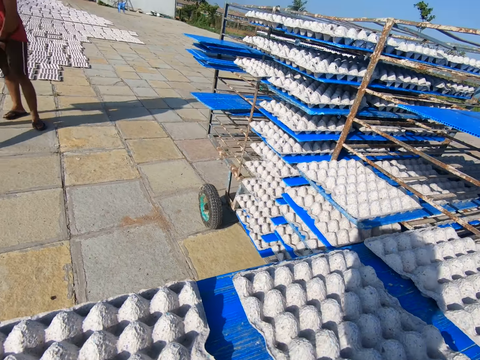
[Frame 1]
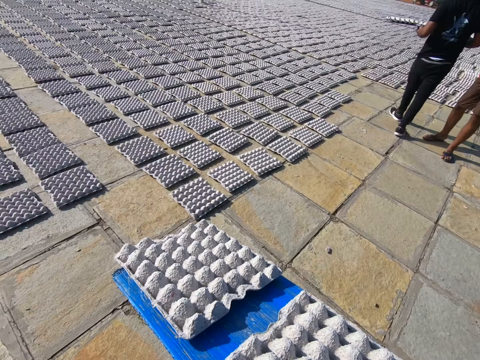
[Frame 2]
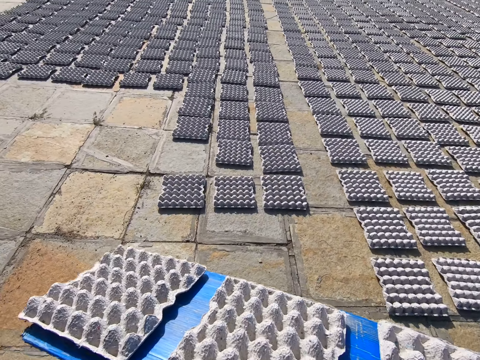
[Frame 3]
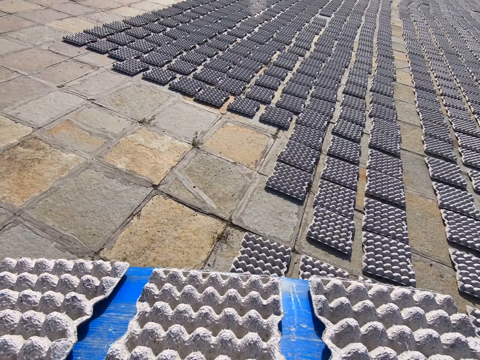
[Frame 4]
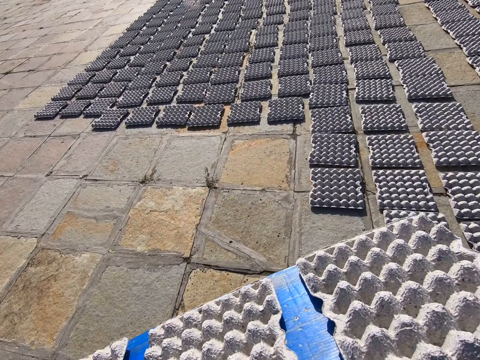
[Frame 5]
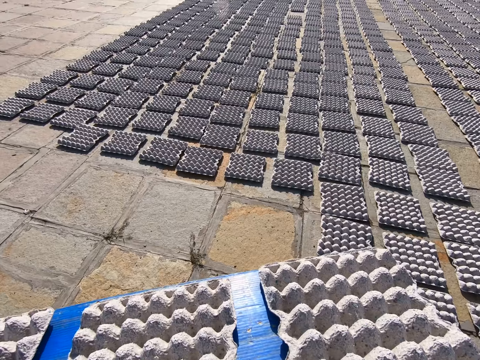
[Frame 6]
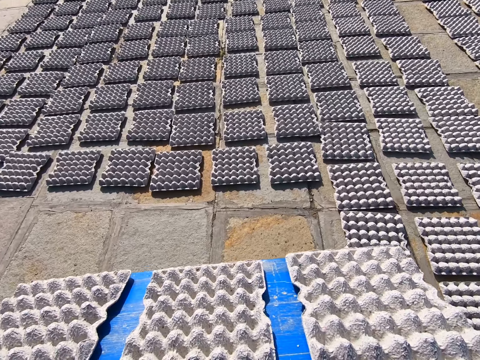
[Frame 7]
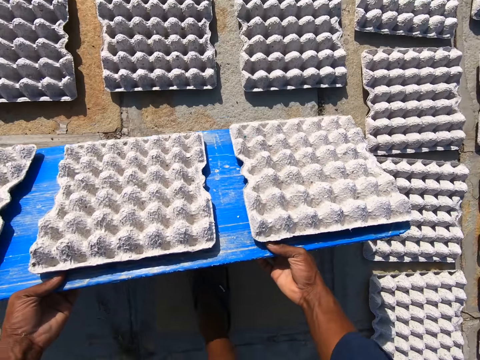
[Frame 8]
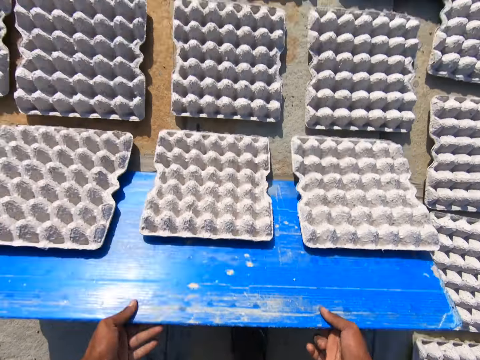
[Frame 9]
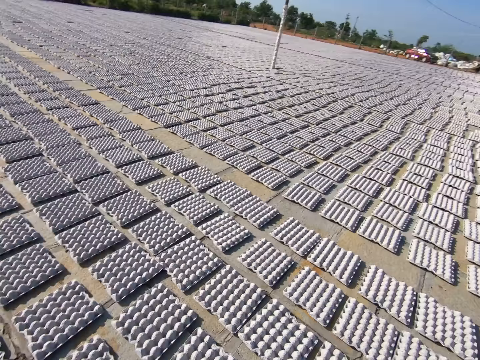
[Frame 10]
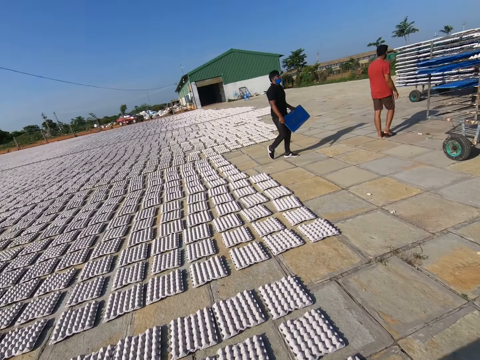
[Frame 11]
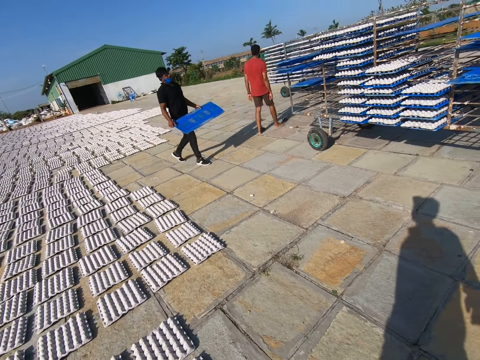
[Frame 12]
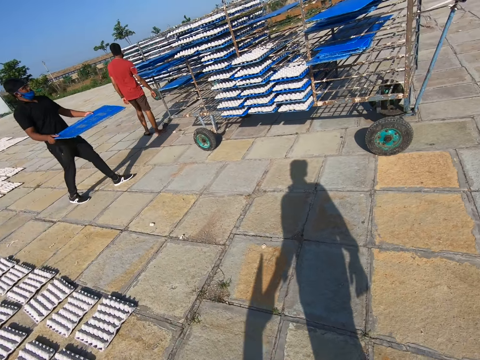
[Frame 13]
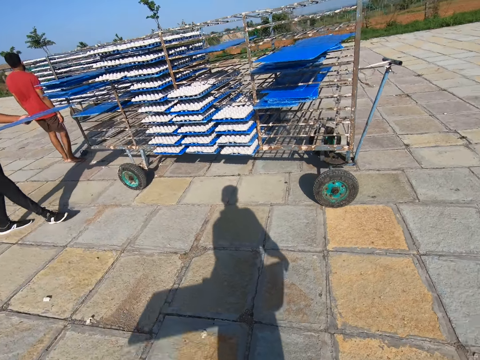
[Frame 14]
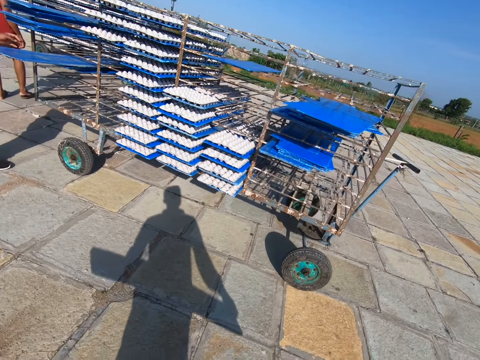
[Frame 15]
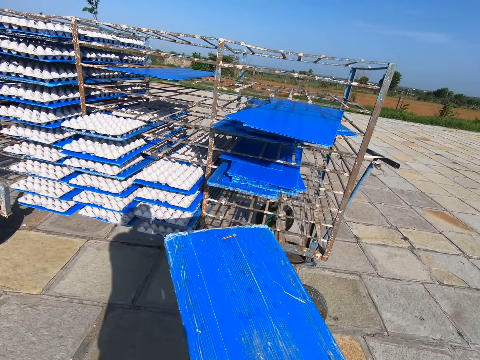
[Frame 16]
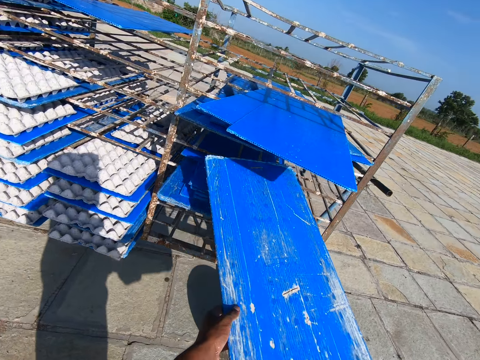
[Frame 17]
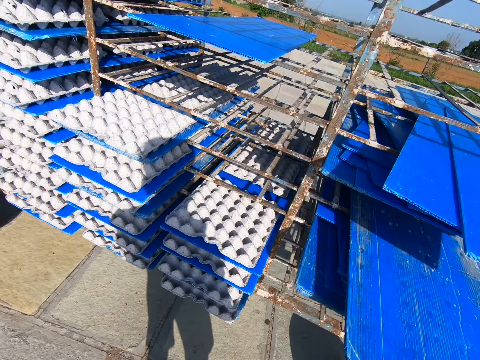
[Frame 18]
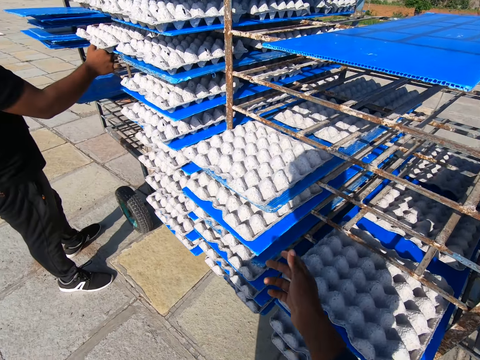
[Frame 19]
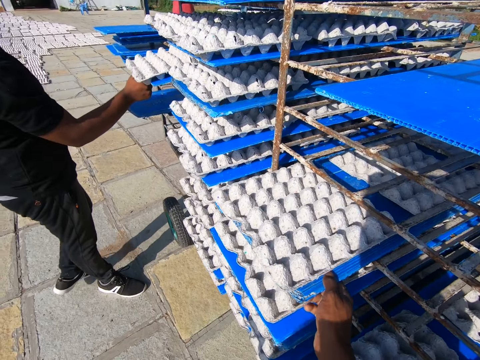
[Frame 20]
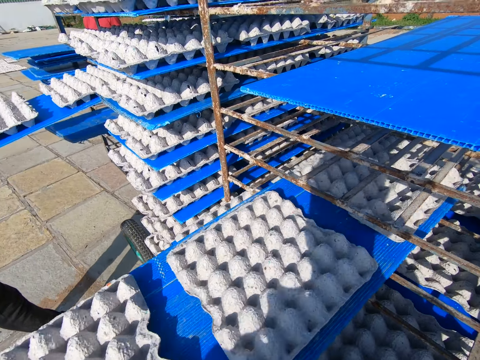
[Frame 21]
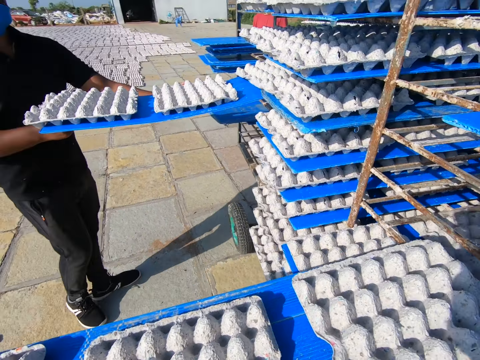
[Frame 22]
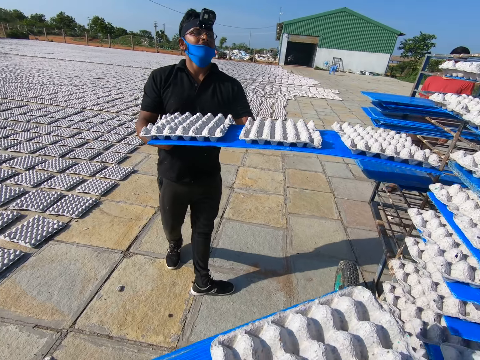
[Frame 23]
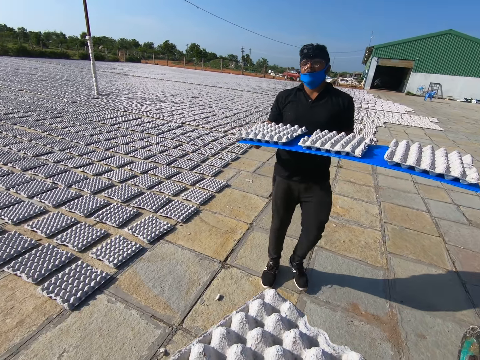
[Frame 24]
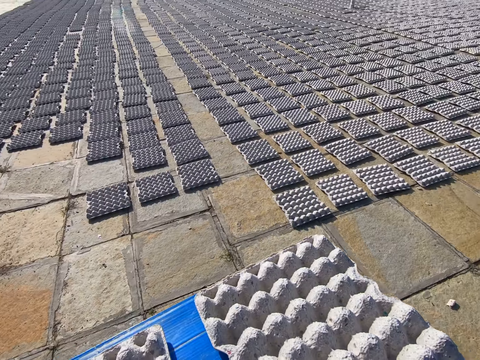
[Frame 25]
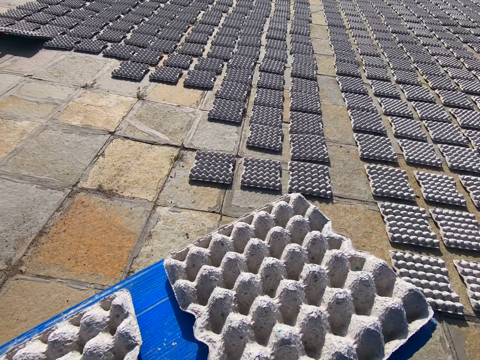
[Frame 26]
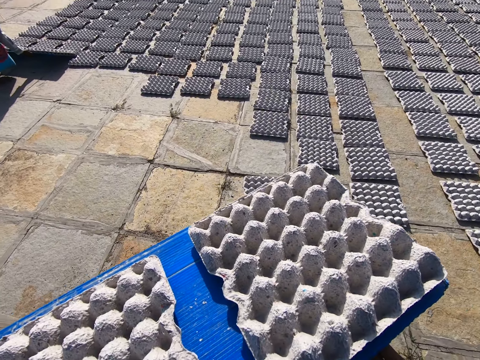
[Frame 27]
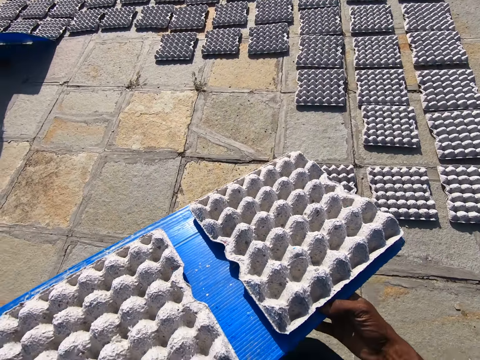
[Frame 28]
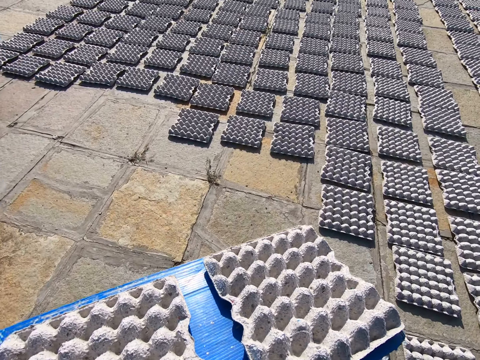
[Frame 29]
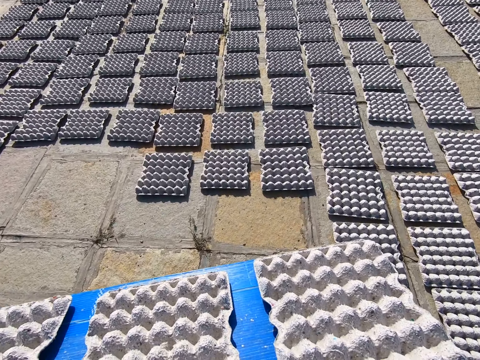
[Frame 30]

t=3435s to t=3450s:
The camera wearer holds the blue tray with both hands. He places the egg crates on the ground with both hands. The man places the blue tray on the mobile rack with both hands. The camera wearer places the blue tray on the mobile rack with his right hand. The man picks the blue tray from the mobile rack with his right hand. The camera wearer picks the blue tray from the mobile rack with his right hand. The man holds the blue tray with both hands. The camera wearer holds the blue tray with both hands. The woman places the egg crates on the ground with the blue tray in both hands.

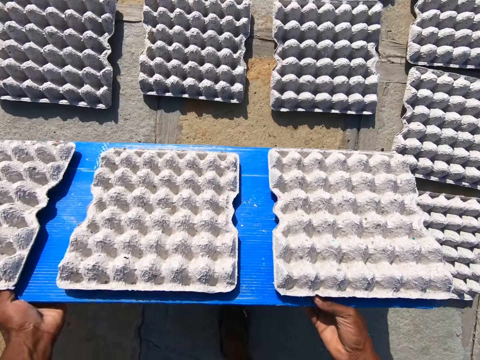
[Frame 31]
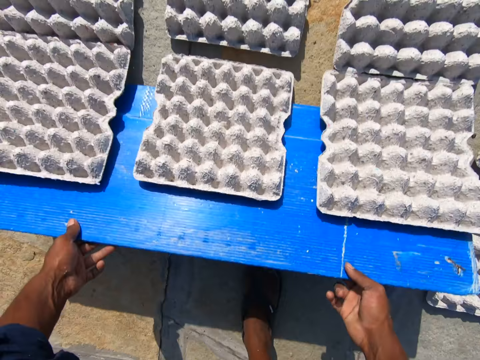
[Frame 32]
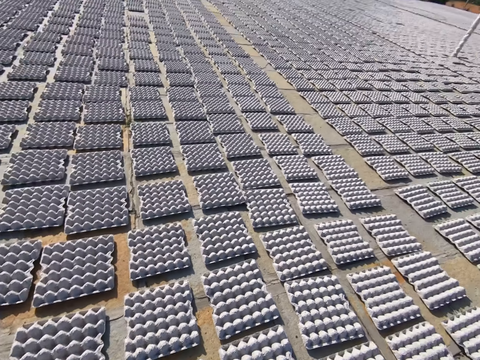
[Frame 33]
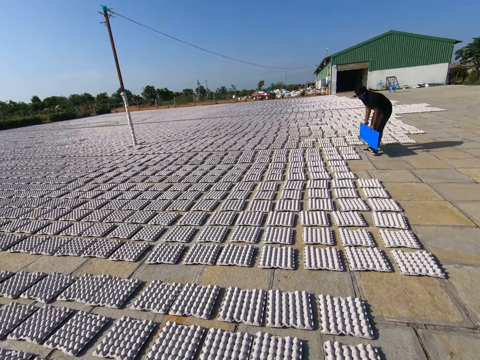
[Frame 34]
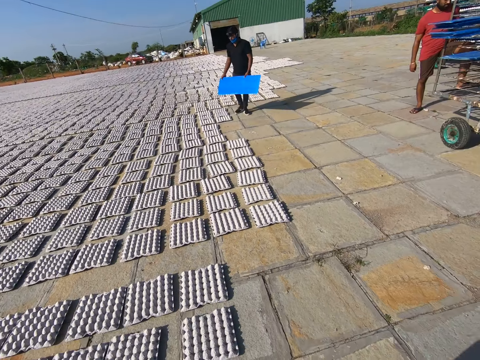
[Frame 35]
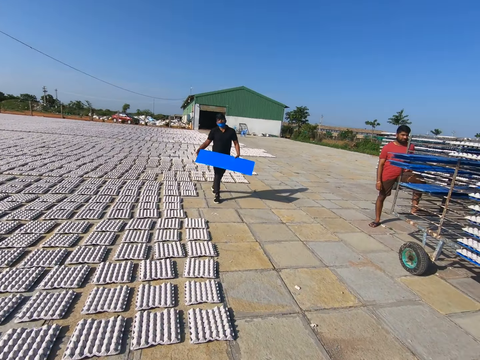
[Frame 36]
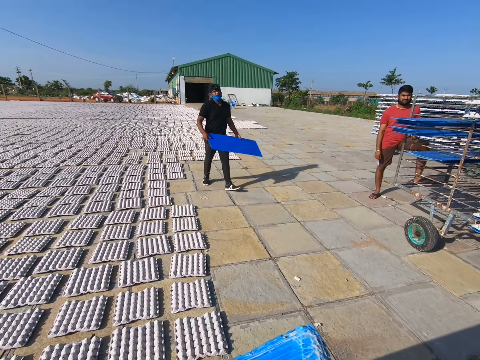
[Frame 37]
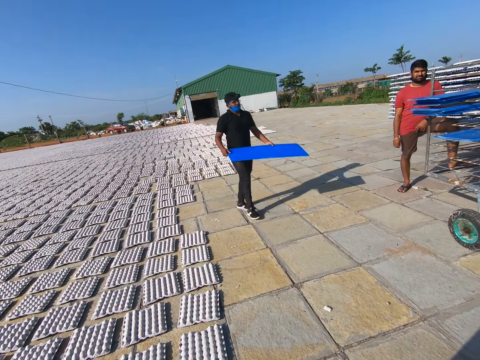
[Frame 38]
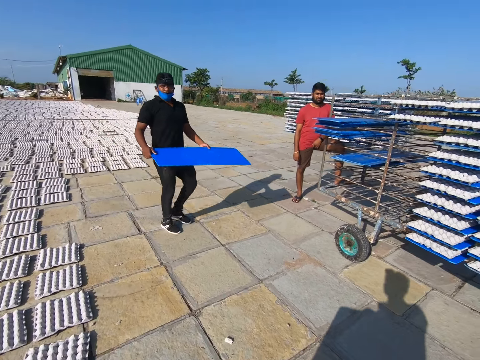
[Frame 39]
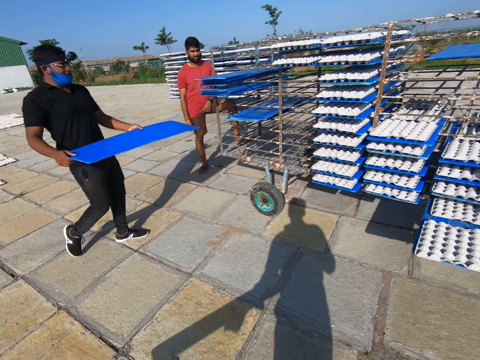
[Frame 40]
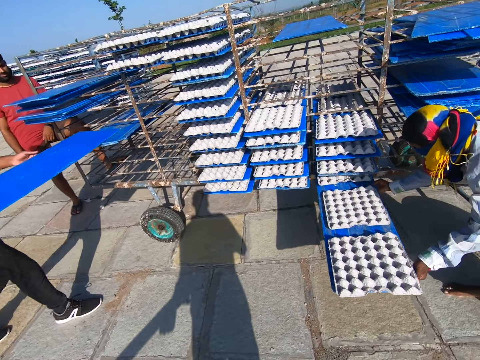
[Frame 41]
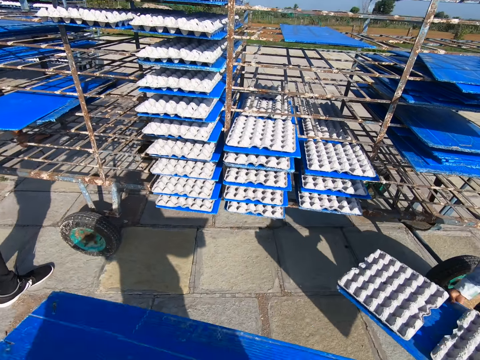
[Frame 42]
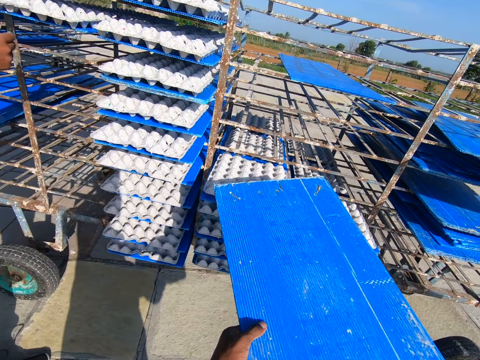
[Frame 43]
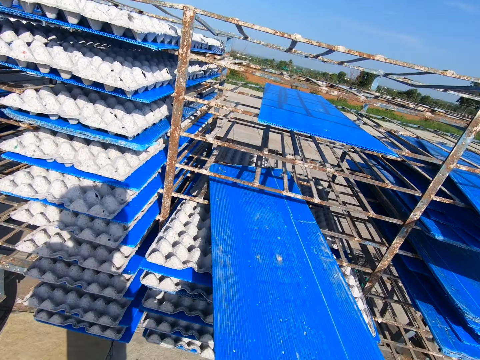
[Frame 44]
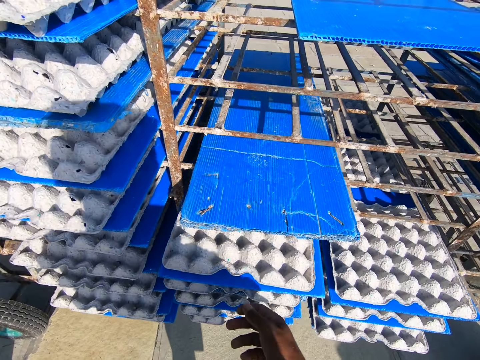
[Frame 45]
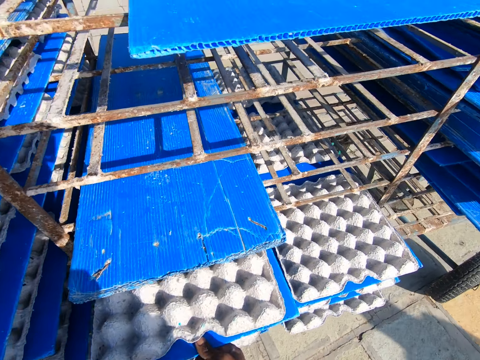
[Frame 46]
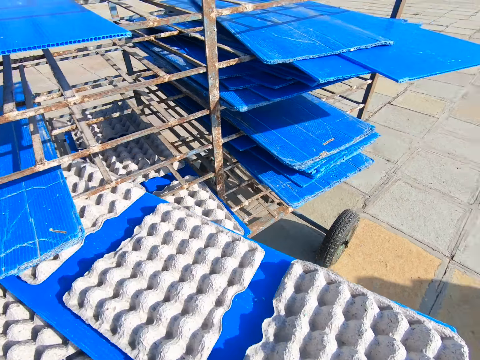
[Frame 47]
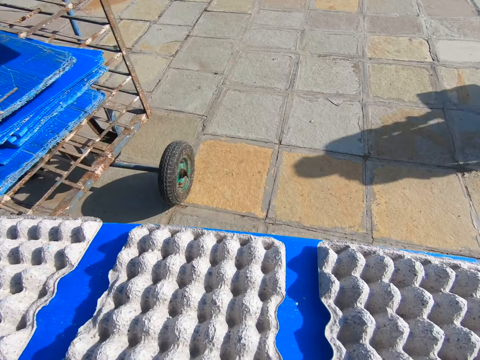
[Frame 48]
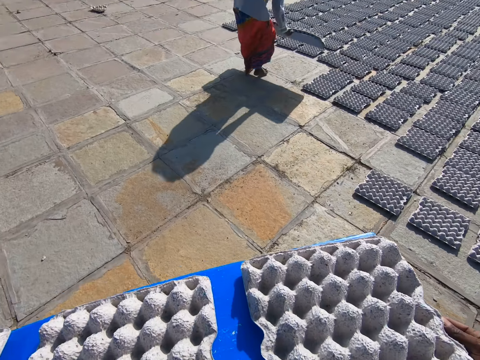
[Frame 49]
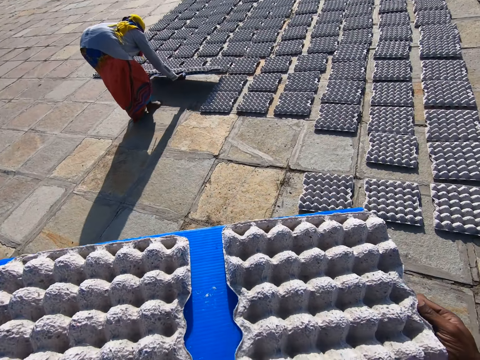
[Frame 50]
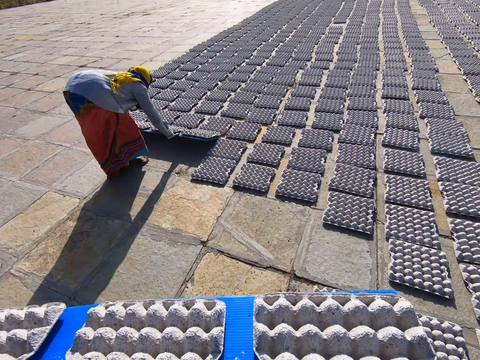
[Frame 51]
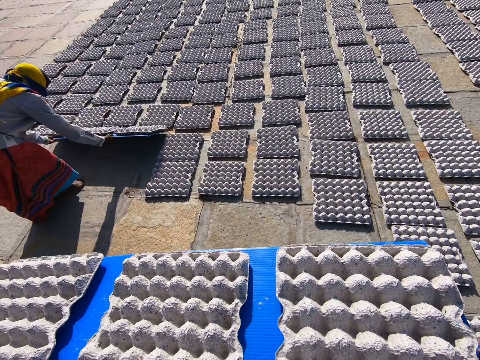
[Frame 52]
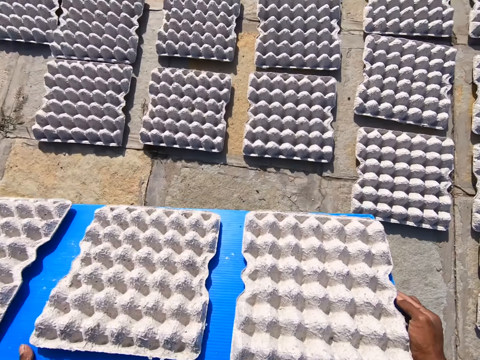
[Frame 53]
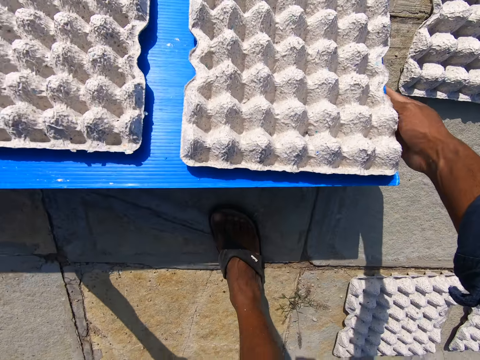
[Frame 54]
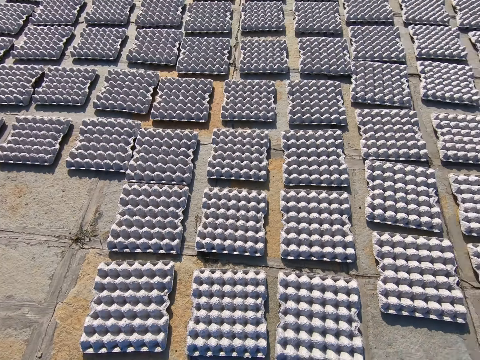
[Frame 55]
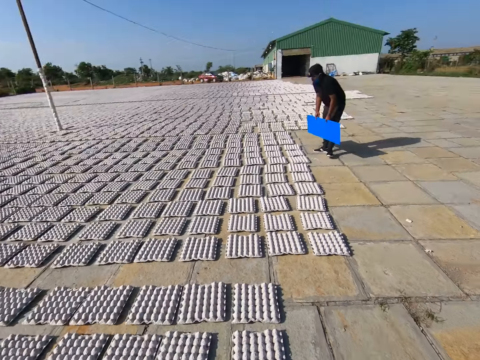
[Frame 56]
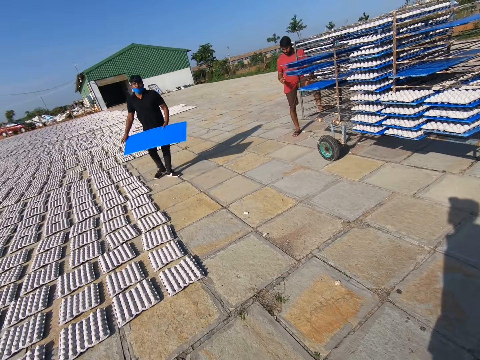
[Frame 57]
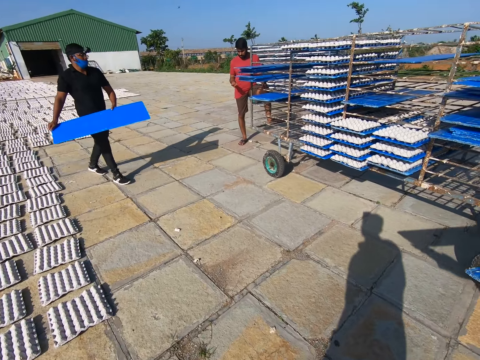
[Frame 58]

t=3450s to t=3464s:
The camera wearer places the egg crates on the ground with both hands. The man holds the blue tray with both hands. The woman picks the blue tray from the mobile tray with both hands. The man places the blue tray on the mobile rack with both hands. The camera wearer places the blue tray on the mobile rack with his right hand. He picks the blue tray from the mobile rack with his right hand. He holds the blue tray with both hands. The woman places the egg crates on the ground with the blue tray in both hands. The camera wearer places the egg crates on the ground with both hands.
